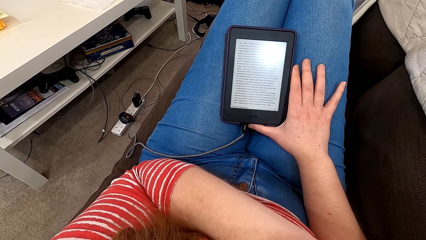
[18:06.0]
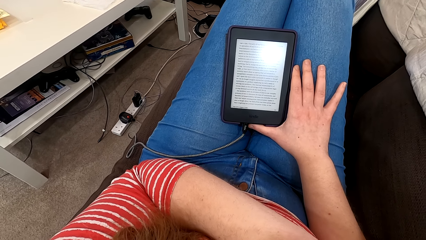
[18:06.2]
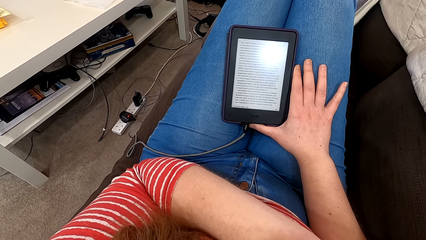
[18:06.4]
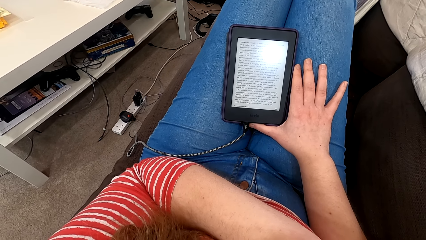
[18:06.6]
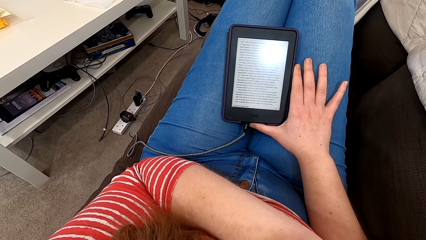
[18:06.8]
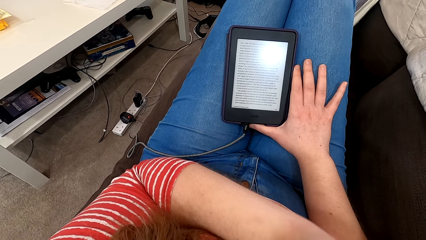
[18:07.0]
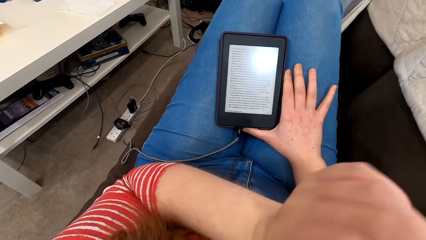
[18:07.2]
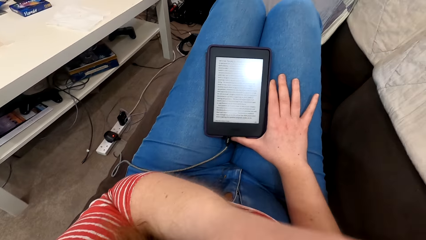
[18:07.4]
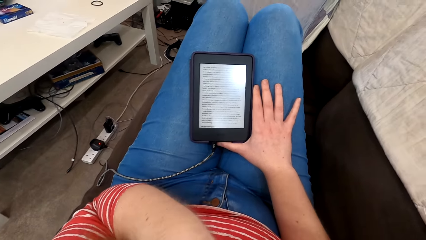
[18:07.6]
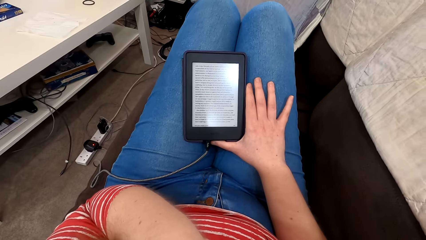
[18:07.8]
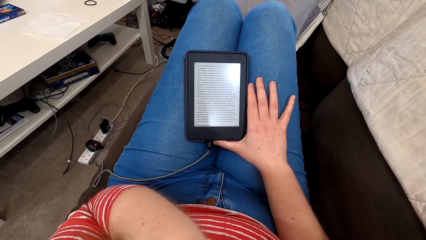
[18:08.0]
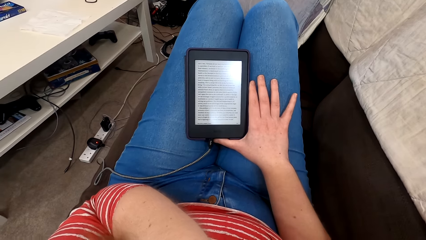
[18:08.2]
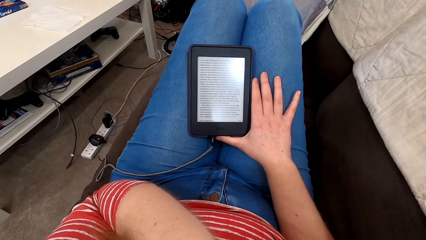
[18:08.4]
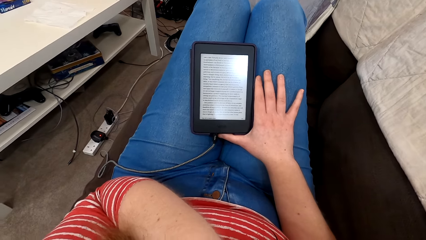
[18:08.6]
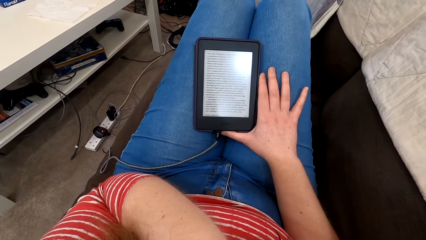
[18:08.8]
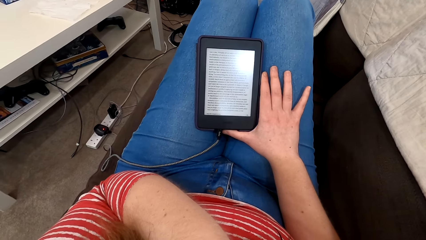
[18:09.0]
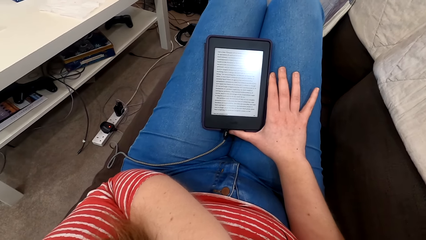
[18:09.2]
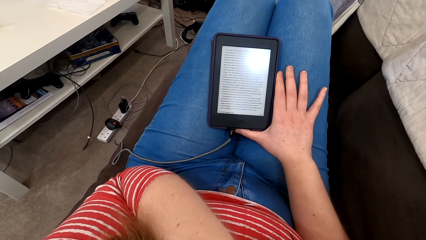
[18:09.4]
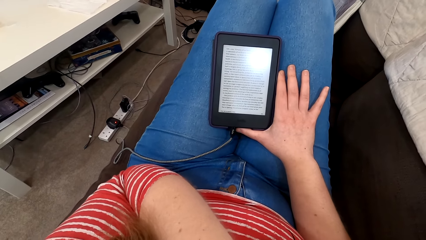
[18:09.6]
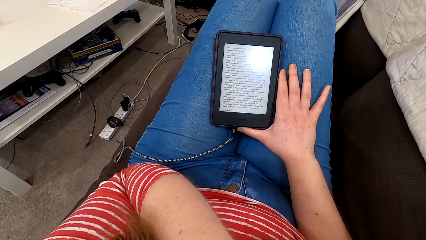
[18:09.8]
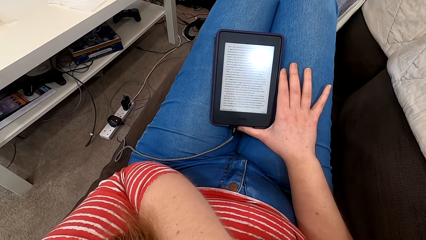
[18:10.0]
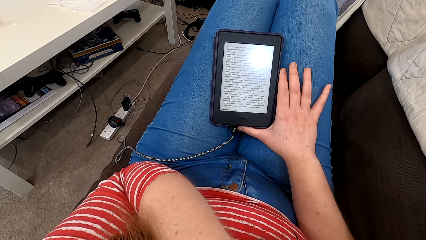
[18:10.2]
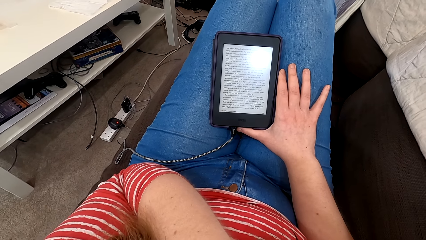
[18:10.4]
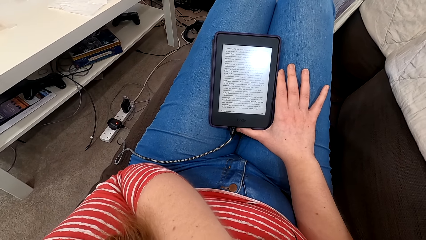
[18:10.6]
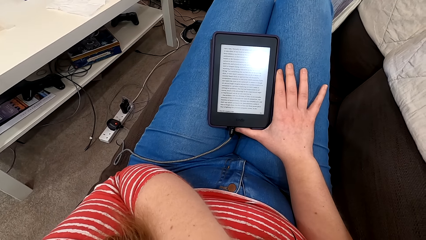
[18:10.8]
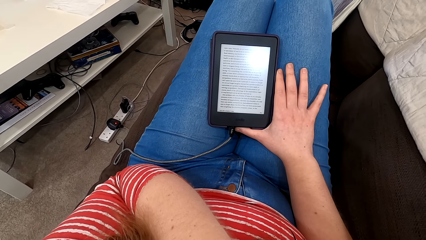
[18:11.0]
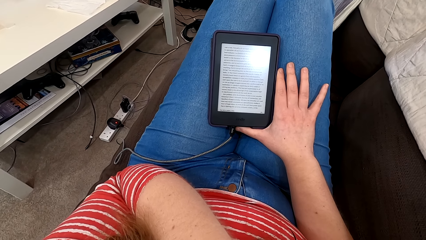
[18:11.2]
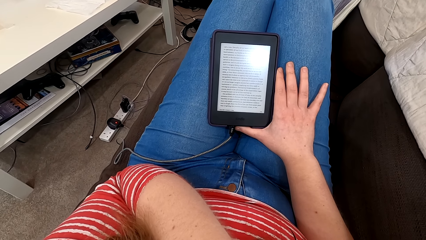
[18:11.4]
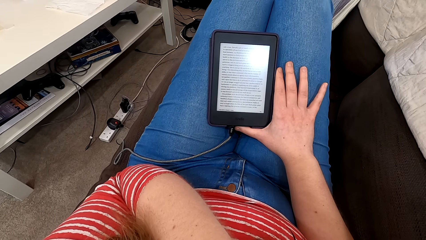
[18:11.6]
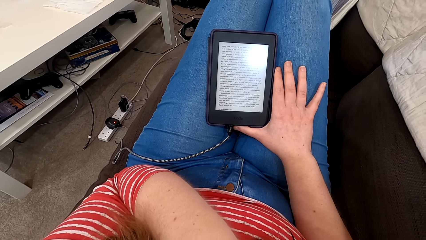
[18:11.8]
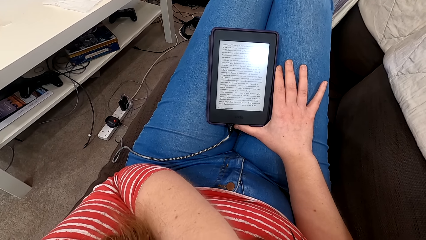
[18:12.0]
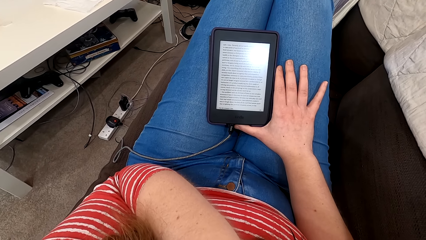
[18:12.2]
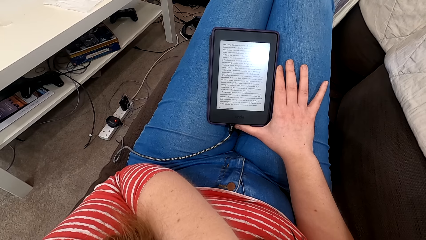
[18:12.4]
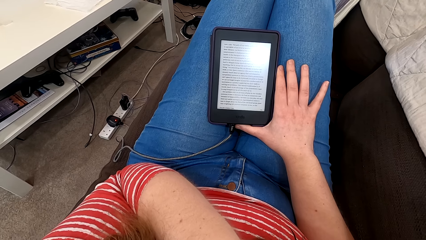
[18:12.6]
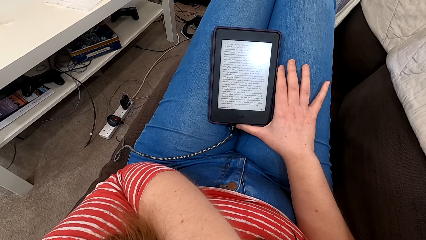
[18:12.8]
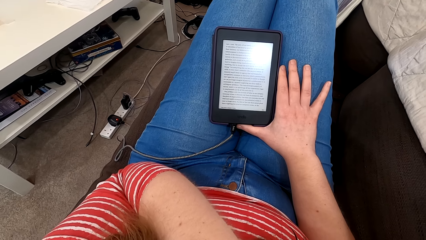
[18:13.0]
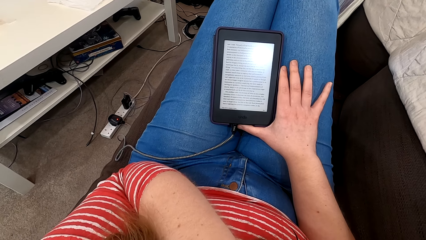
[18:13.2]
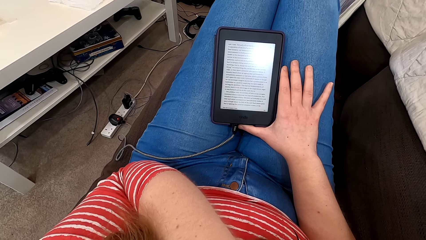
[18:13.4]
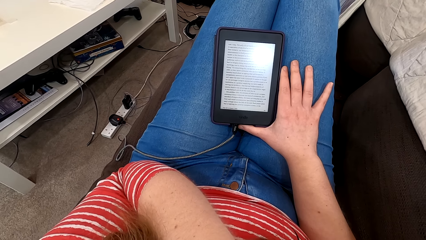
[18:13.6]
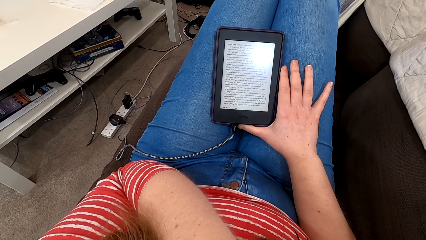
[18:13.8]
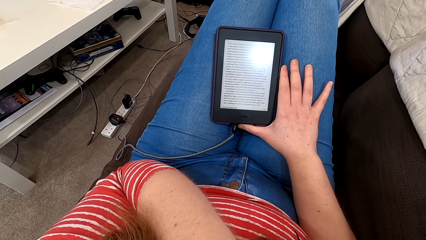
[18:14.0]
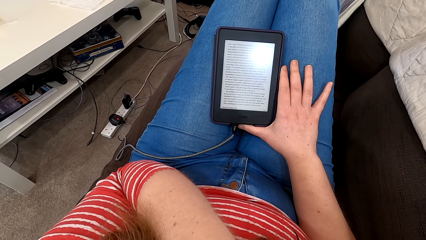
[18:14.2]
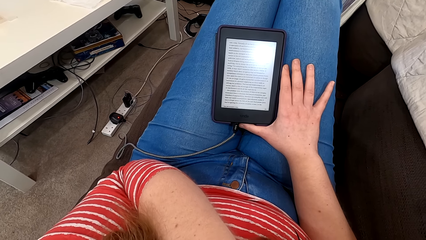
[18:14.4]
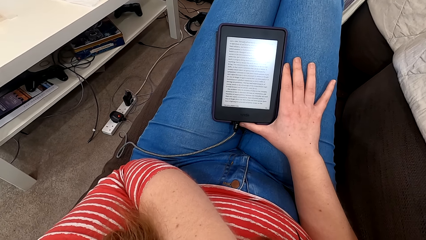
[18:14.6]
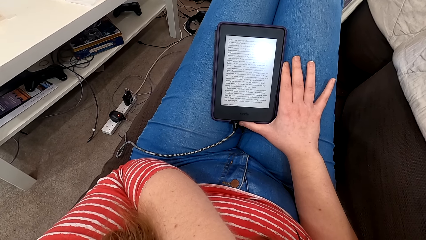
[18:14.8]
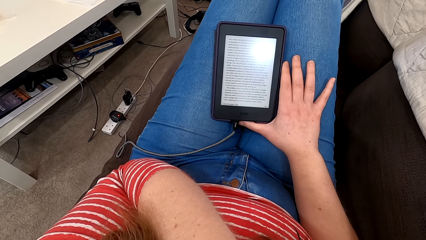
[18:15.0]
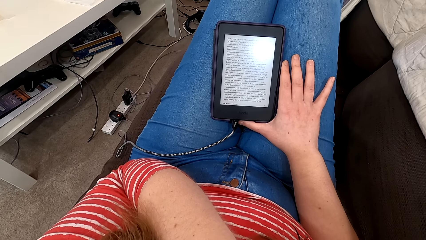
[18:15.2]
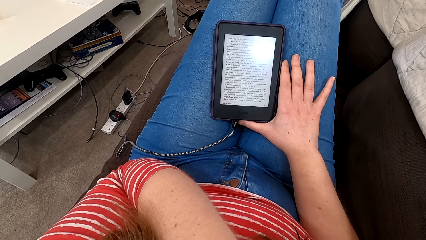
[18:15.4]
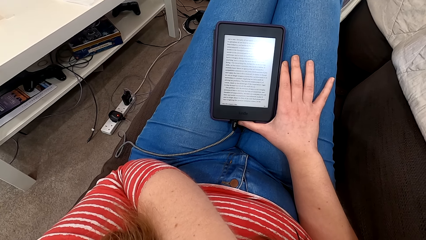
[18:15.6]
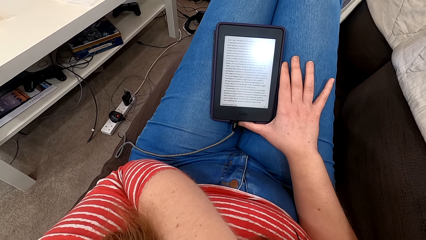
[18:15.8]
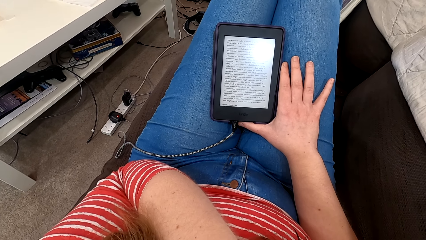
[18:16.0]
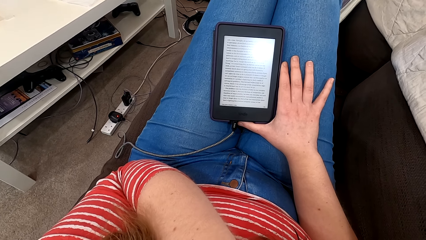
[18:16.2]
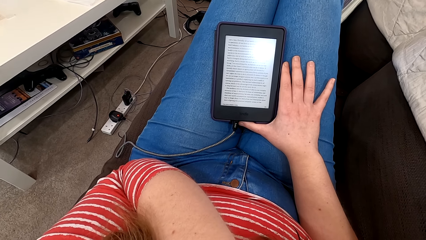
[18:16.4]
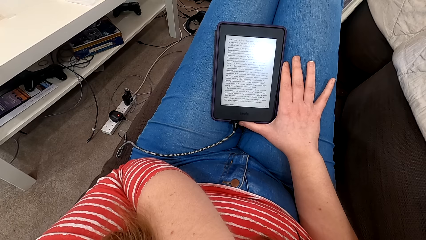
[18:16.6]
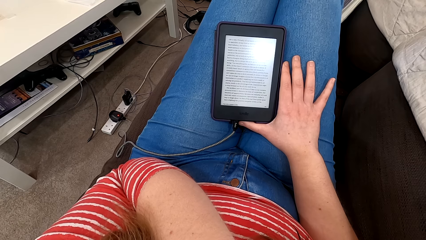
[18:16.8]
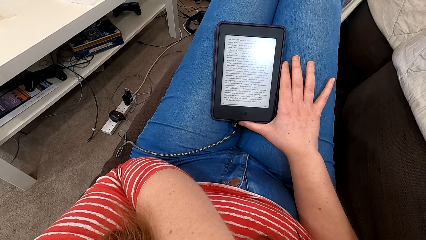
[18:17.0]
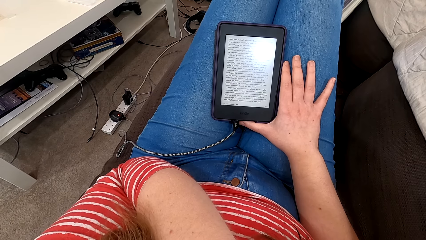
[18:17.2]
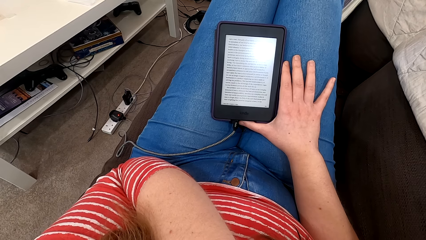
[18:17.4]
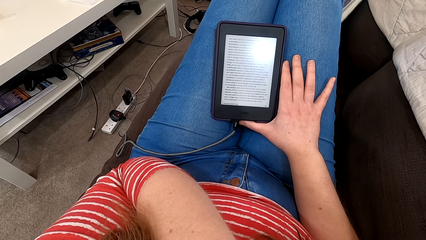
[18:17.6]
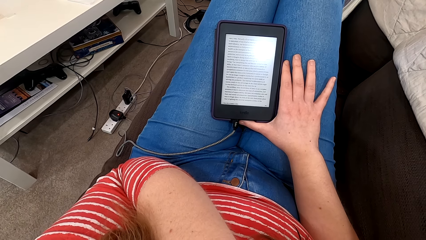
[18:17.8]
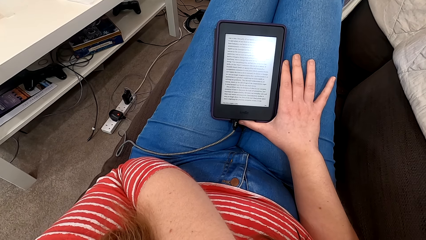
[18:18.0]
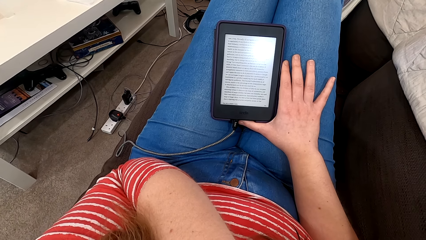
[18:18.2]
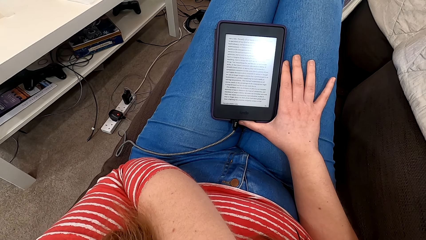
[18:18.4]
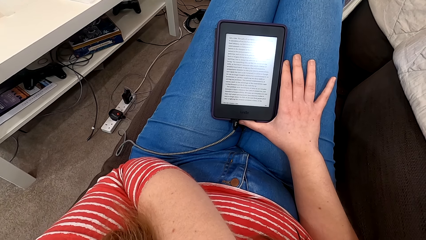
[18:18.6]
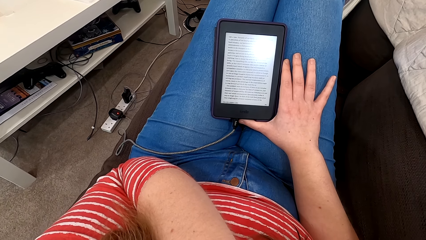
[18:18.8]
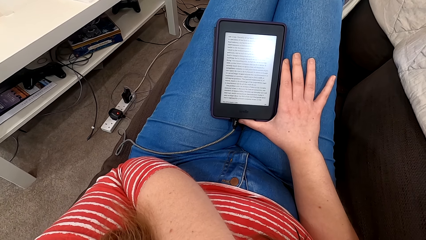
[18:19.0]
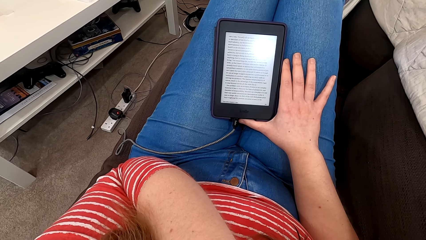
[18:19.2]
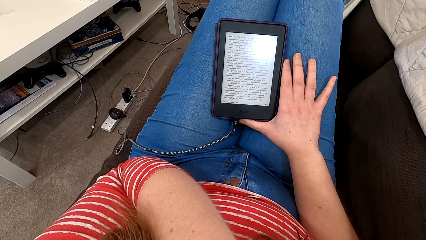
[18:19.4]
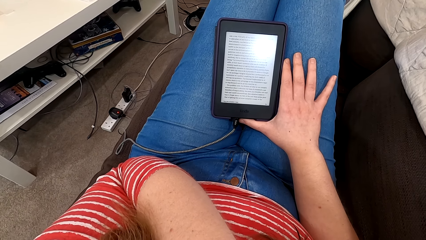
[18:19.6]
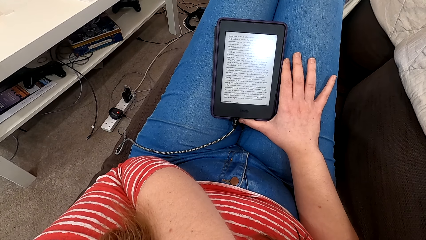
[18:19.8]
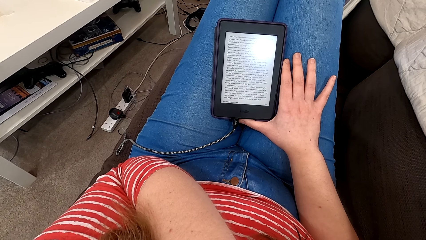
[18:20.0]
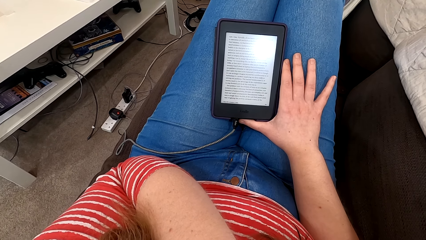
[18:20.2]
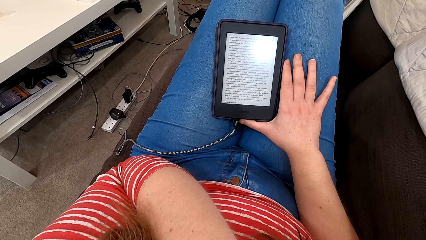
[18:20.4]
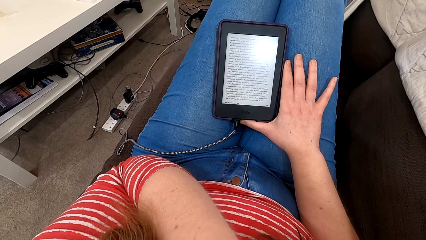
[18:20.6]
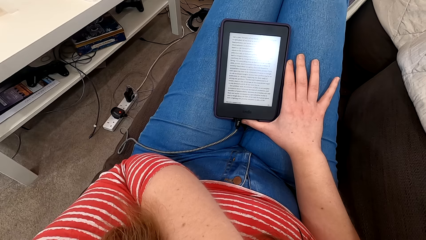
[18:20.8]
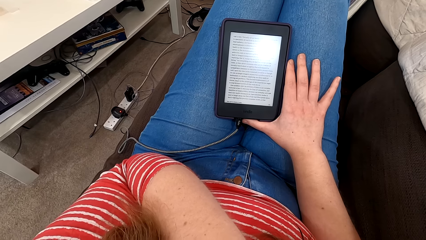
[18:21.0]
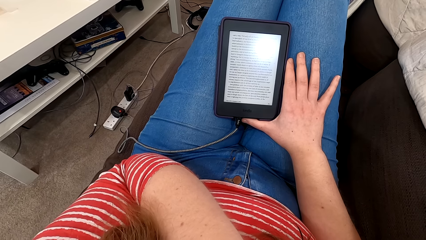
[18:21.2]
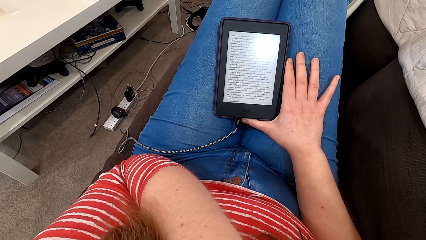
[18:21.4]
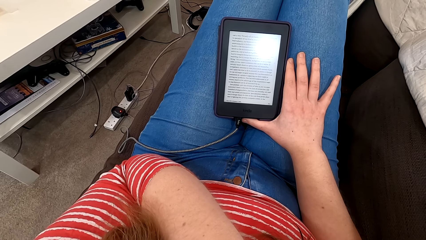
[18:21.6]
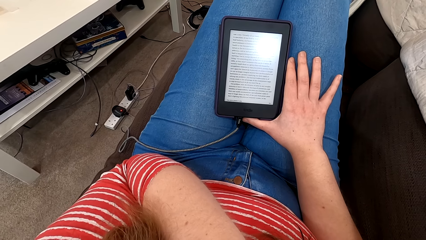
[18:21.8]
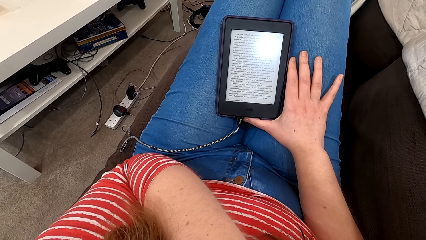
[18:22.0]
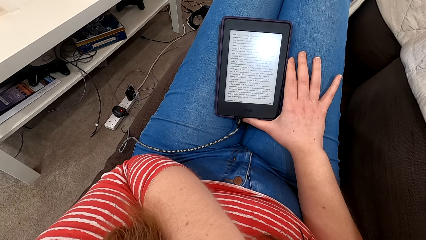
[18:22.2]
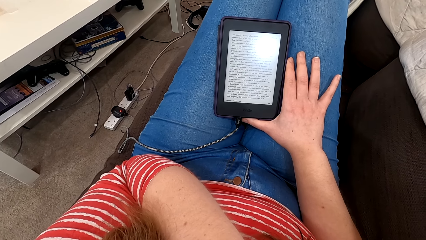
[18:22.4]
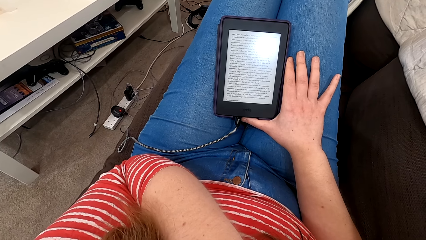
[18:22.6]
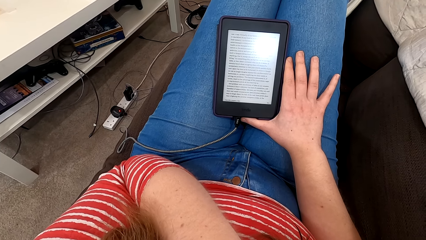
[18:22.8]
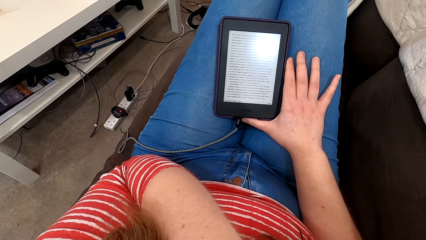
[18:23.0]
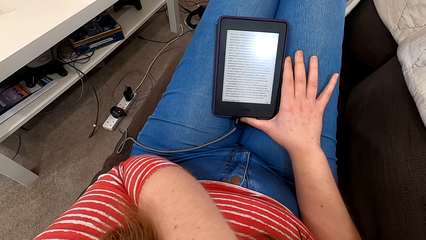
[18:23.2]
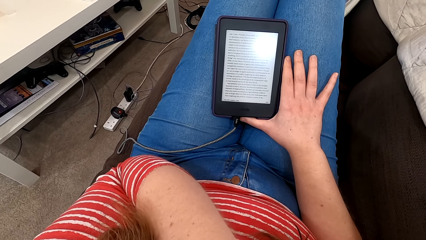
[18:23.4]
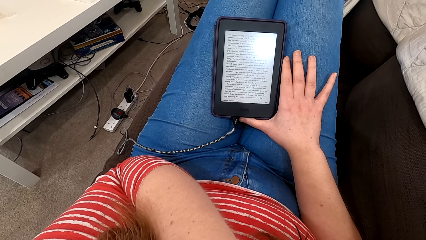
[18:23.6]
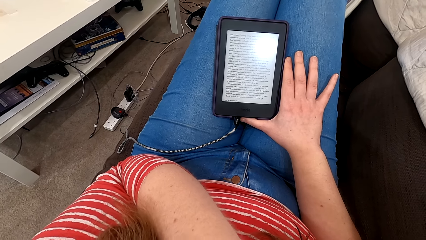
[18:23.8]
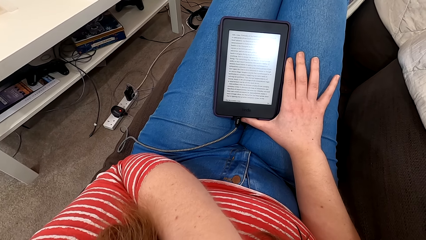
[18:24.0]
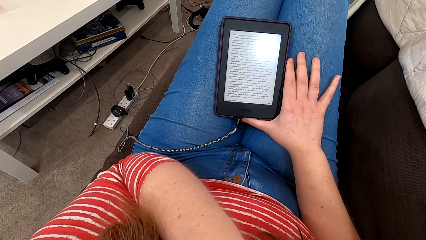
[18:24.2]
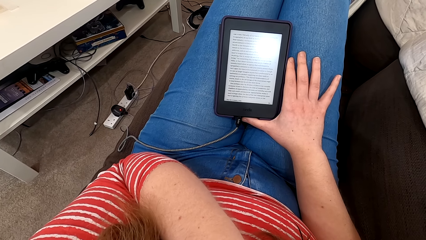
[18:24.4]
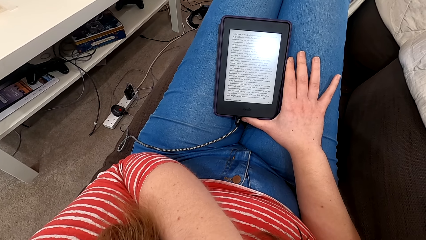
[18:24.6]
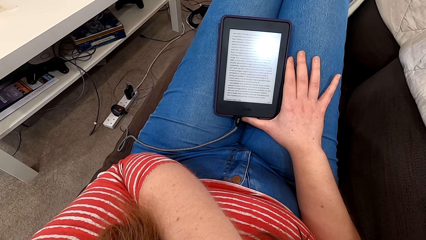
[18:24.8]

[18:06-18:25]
The camera wearer moves the hand. They read from the tablet.
